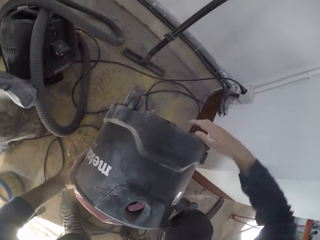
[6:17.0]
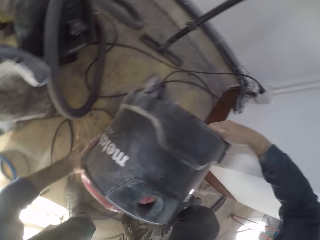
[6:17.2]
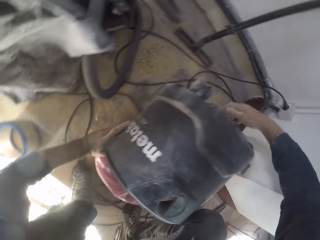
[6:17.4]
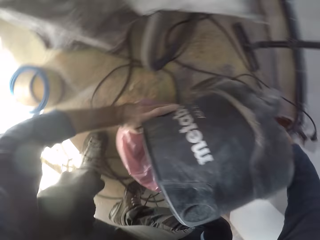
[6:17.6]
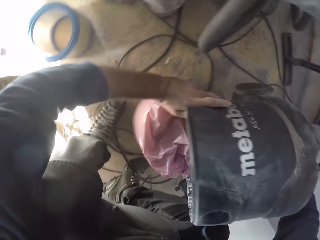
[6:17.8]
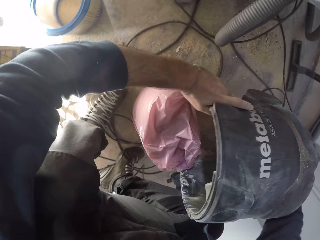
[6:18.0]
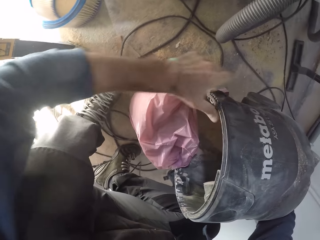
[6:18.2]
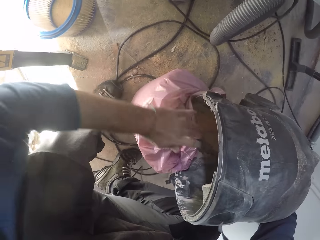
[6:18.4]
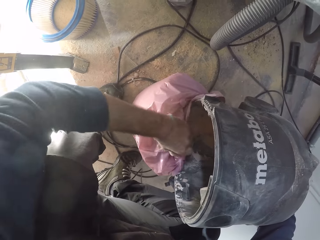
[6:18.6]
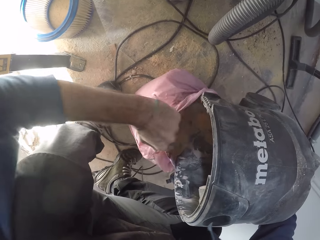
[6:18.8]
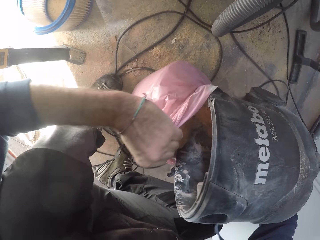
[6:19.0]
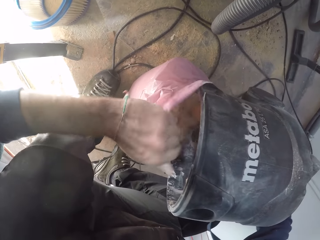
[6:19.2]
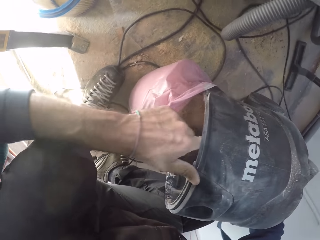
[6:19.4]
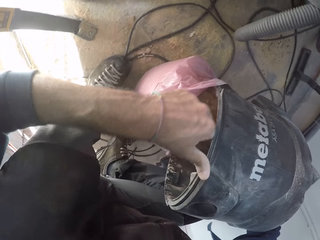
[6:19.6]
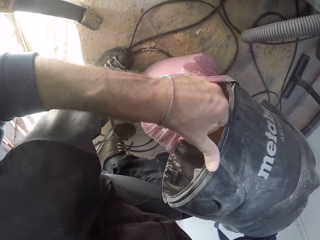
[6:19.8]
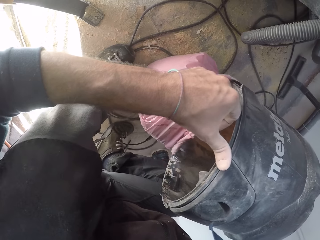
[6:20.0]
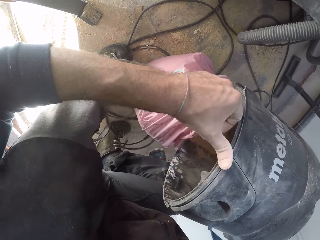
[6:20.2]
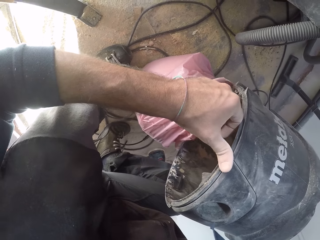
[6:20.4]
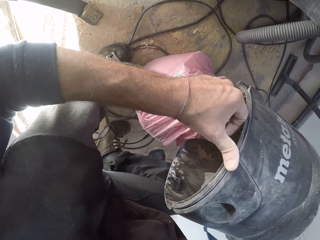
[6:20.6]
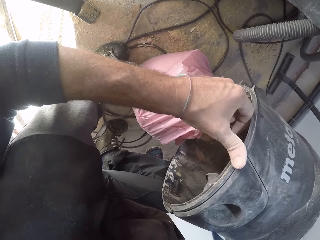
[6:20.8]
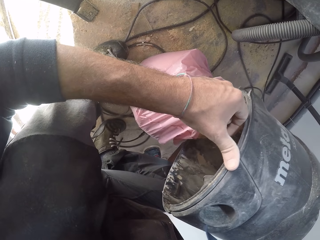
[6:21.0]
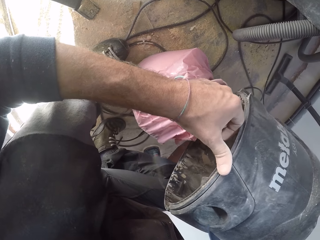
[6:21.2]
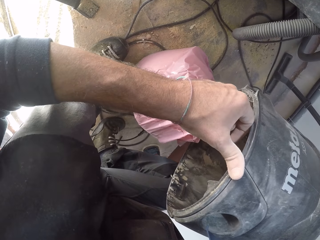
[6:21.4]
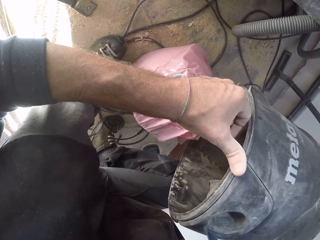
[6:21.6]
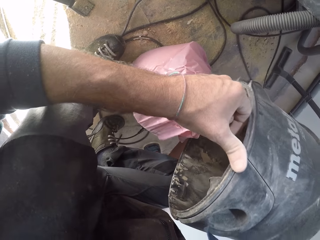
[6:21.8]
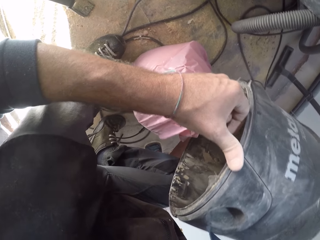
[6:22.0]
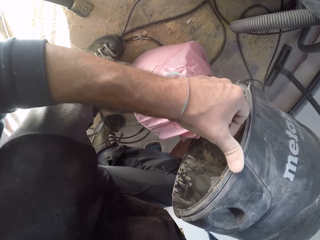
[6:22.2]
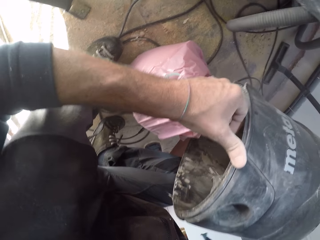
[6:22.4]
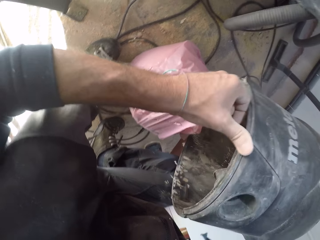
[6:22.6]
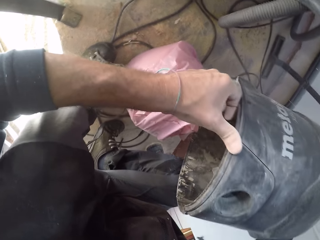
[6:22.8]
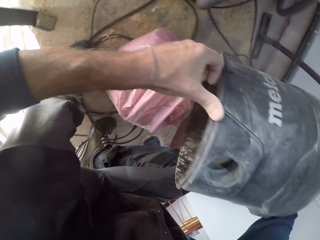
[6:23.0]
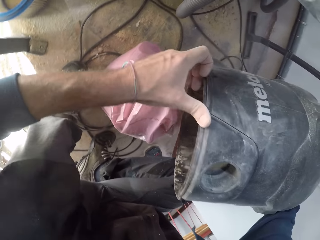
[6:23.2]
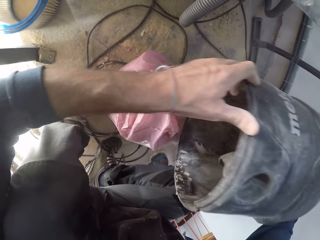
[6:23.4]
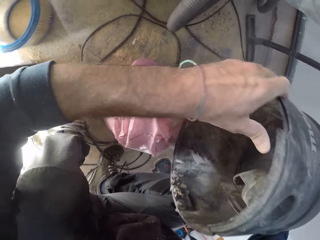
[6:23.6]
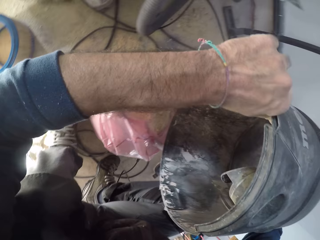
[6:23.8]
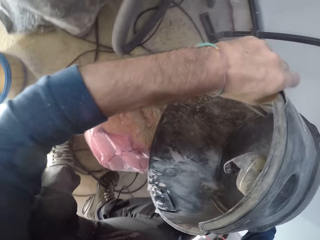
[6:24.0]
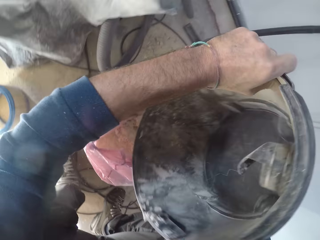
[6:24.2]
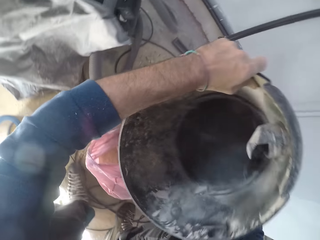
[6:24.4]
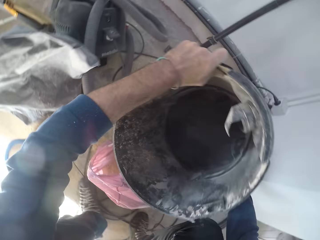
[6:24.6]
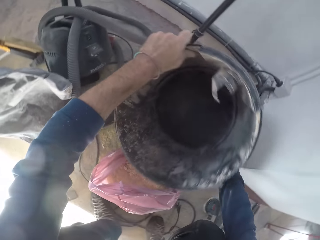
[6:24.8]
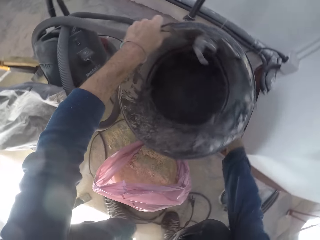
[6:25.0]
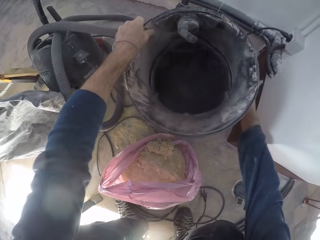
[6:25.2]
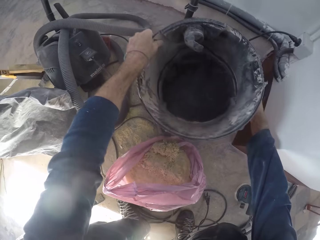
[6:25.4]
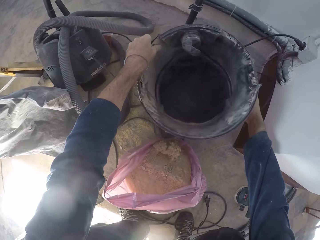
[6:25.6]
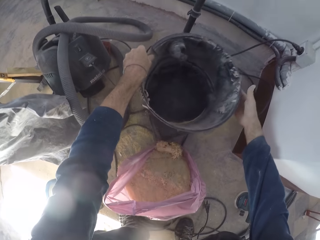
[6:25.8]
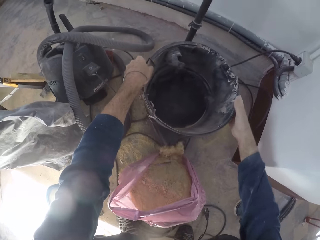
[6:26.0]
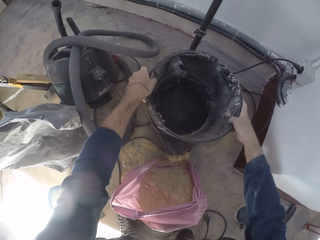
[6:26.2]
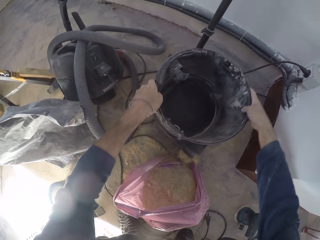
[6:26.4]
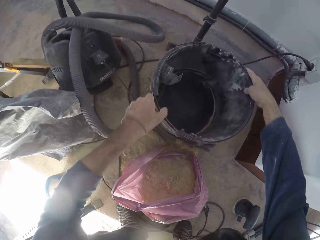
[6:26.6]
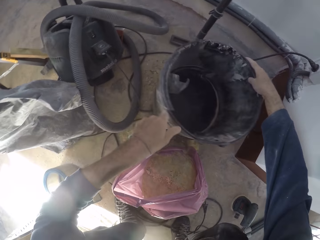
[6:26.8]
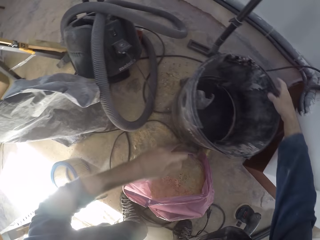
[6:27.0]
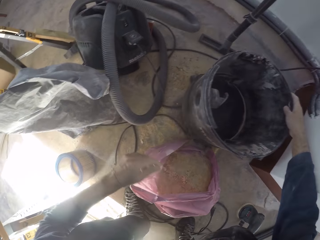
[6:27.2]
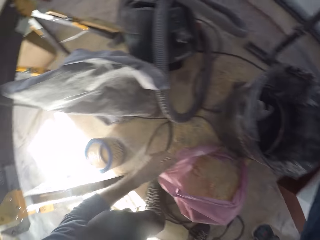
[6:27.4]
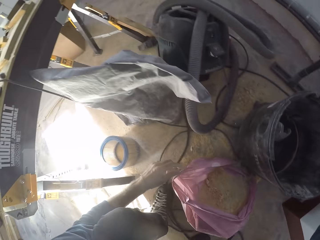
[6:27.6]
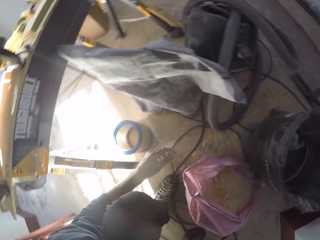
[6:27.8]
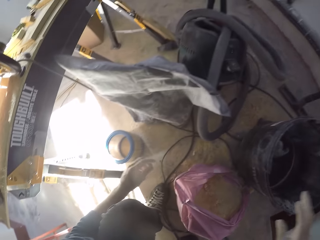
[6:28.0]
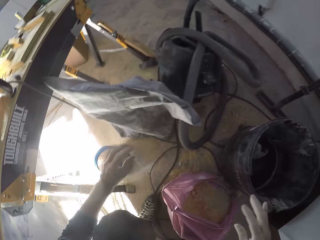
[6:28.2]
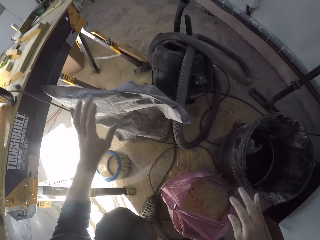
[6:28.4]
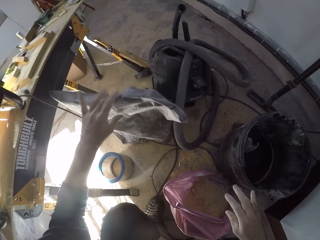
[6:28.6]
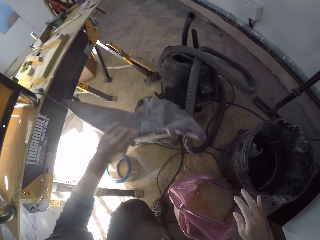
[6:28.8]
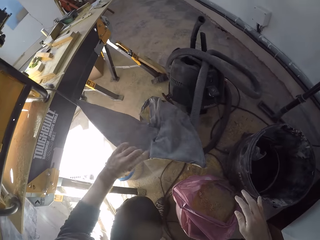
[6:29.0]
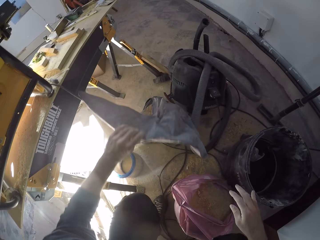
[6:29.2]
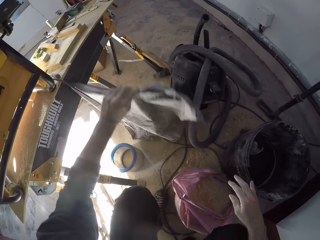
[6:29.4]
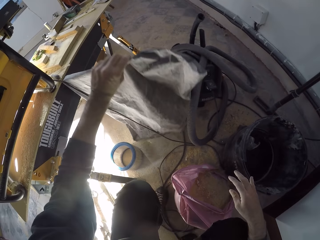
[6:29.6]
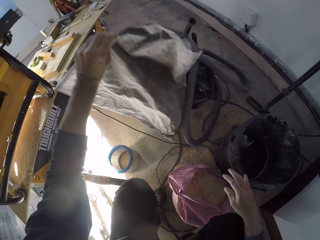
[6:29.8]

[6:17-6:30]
The camera wearer stretches the nylon bag with his left hand. He pours the wood dust into the plastic bag. He shakes the vacuum cleaner base with both hands. He drops the vacuum cleaner base with both hands. He turns the vacuum cleaner base with both hands. He places the vacuum cleaner bottom on the floor and adjusts the vacuum cleaner bottom on the floor. He grabs the dust bag with his left hand.

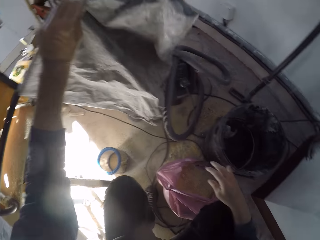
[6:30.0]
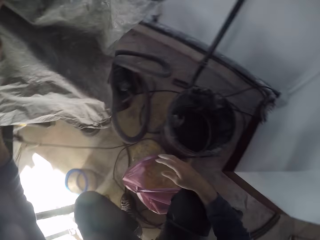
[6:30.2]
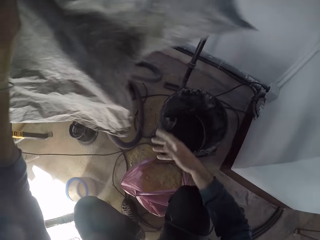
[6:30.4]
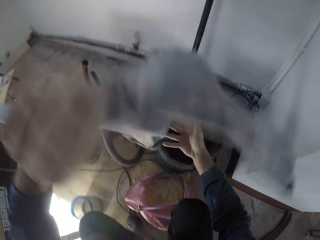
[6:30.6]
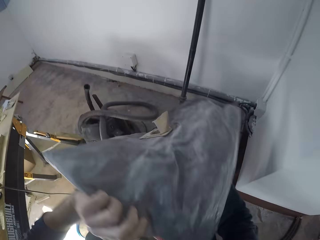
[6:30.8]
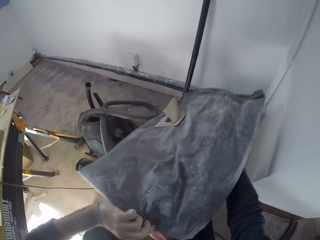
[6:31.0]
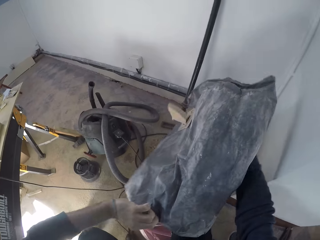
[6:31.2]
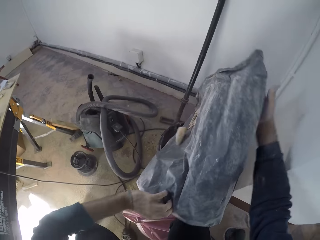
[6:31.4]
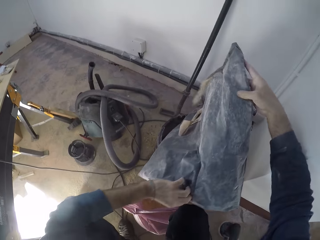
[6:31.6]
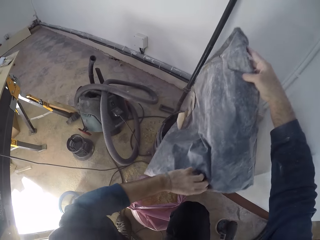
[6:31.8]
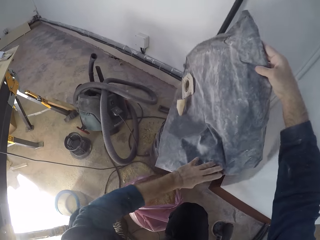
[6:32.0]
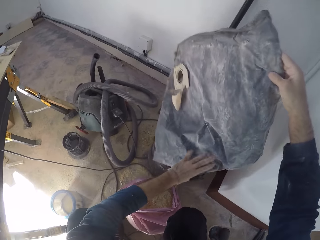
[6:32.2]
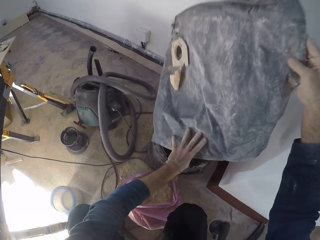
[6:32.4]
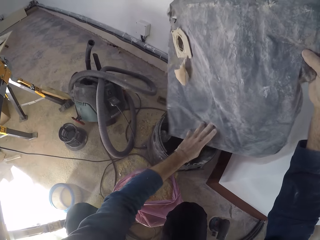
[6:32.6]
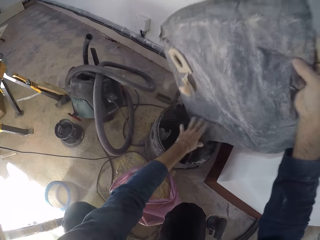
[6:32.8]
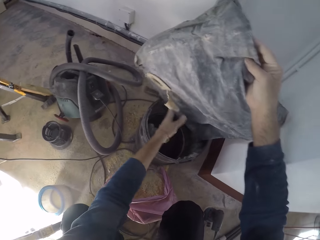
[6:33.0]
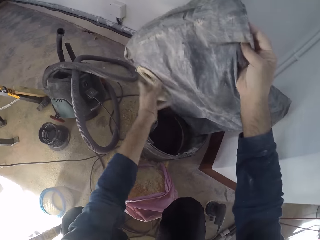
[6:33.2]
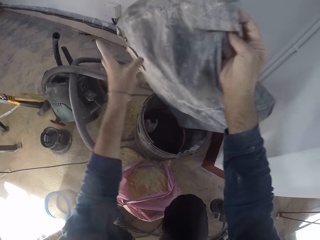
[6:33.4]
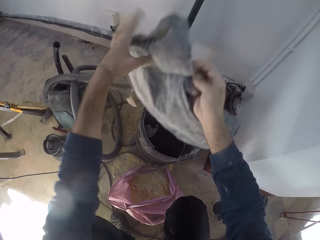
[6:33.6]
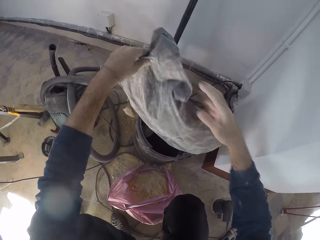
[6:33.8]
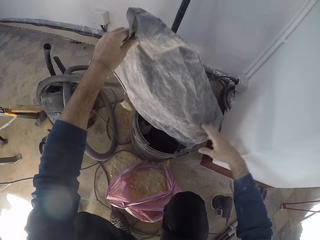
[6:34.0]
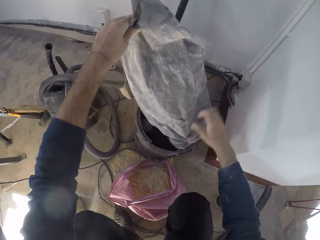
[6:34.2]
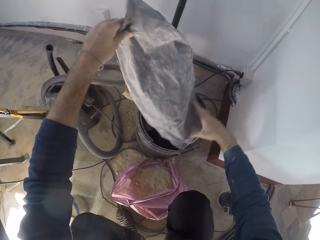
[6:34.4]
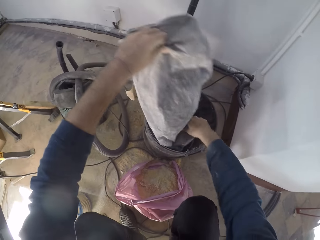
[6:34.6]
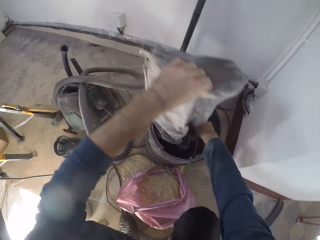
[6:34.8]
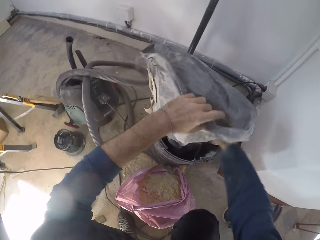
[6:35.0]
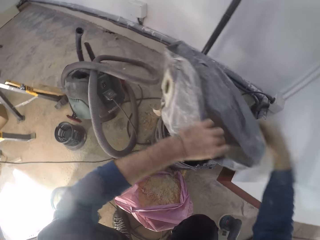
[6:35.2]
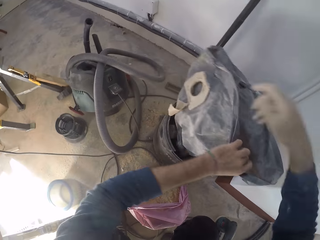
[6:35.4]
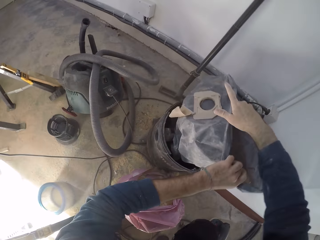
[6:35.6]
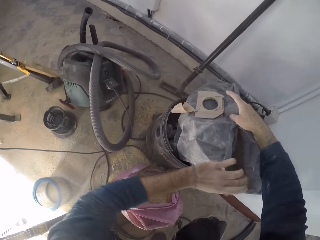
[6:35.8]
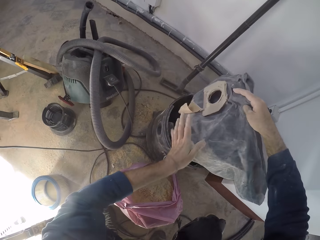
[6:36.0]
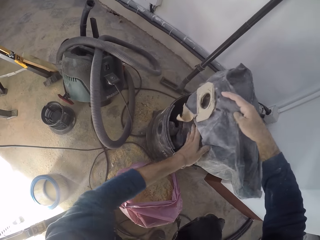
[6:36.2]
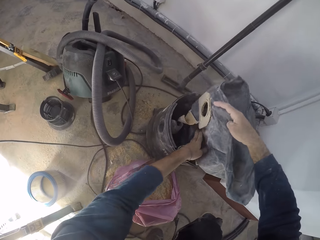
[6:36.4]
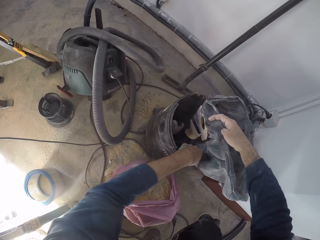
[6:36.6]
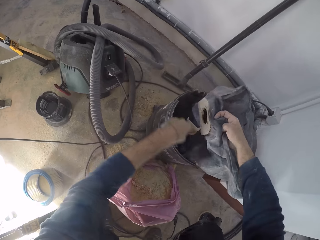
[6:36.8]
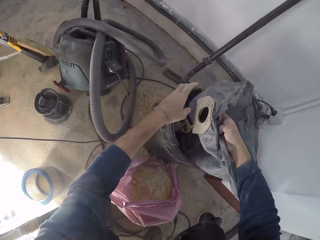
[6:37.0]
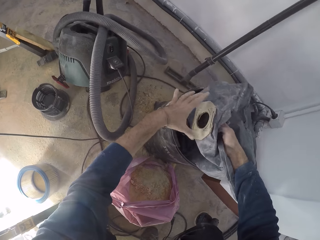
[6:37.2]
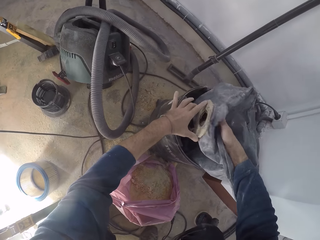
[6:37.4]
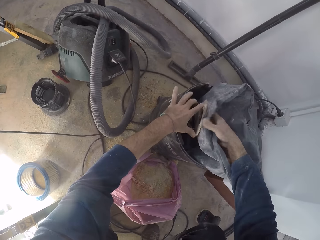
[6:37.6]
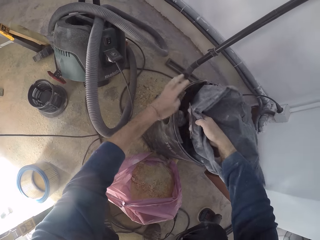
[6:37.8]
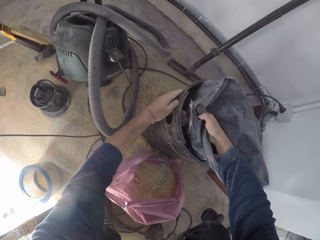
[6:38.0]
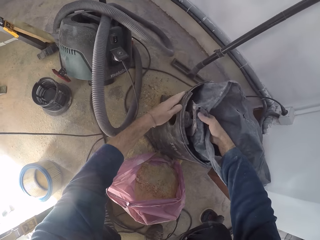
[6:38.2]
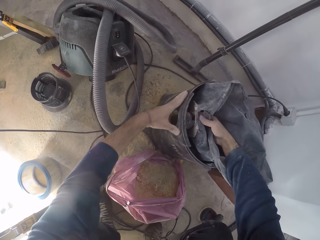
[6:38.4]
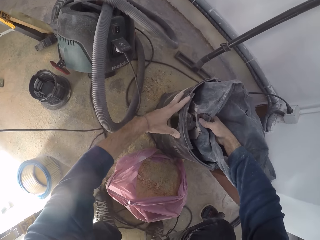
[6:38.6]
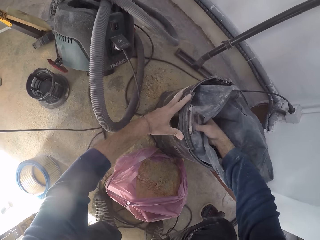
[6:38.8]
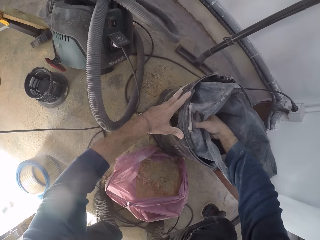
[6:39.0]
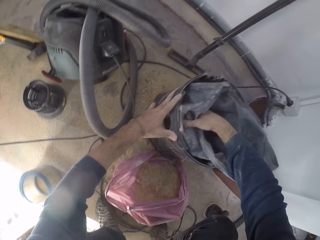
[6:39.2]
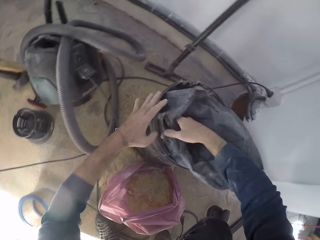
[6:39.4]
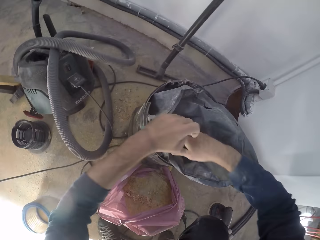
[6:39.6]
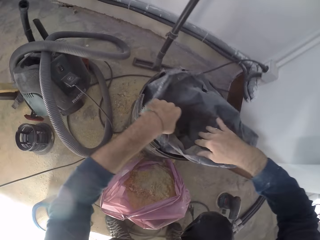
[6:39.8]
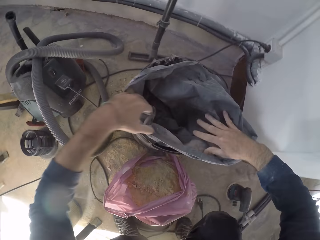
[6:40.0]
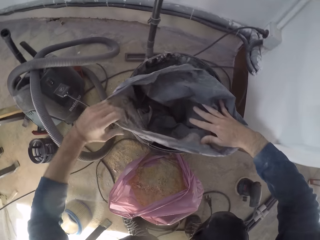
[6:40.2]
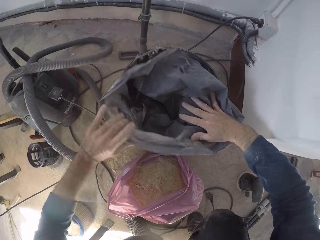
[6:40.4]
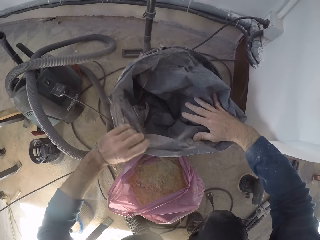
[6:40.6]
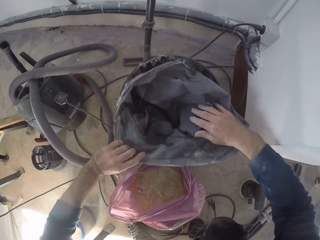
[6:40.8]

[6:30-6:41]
The camera wearer lifts the vacuum cleaner bag from the floor. They turn the vacuum cleaner bag. They put the dust bag in the vacuum cleaner base with both hands. He fixes the dust bag into the vacuum cleaner base with his right hand. He opens the dust bag with both hands.
